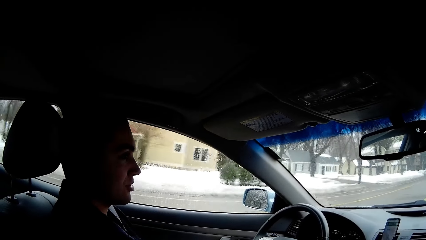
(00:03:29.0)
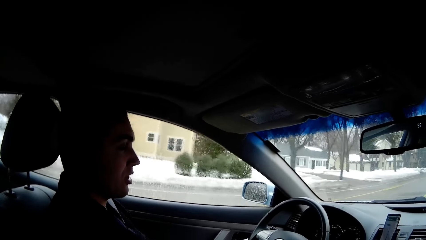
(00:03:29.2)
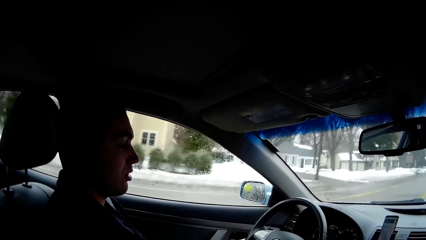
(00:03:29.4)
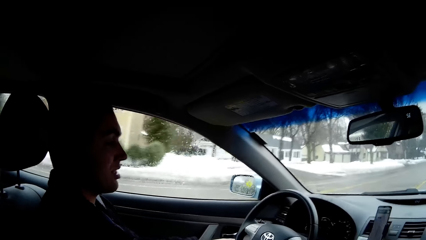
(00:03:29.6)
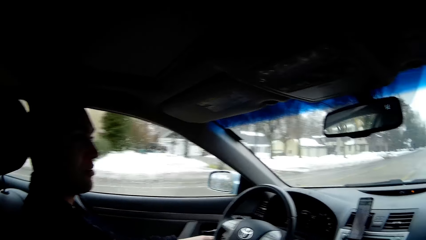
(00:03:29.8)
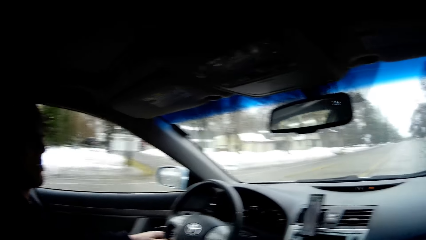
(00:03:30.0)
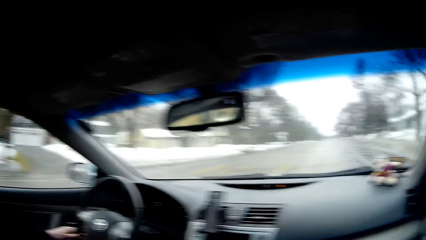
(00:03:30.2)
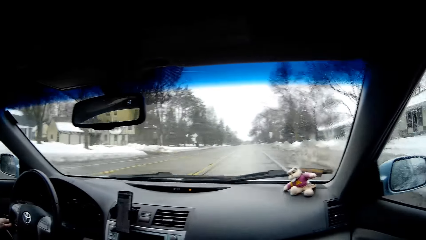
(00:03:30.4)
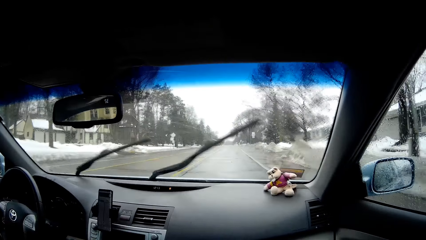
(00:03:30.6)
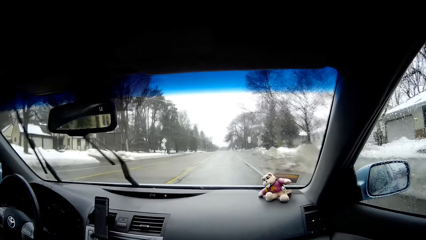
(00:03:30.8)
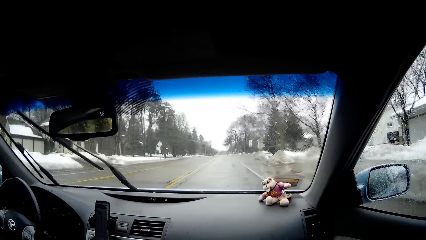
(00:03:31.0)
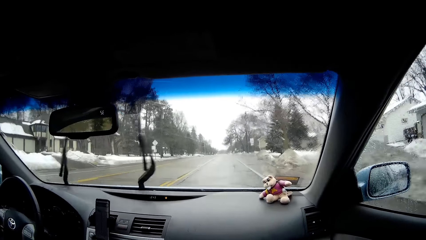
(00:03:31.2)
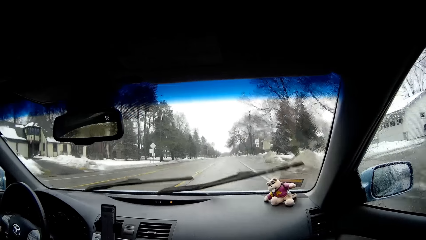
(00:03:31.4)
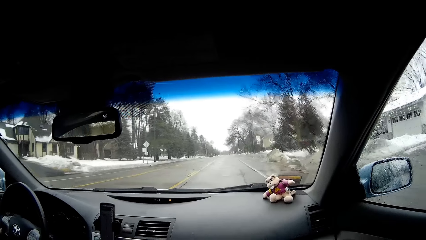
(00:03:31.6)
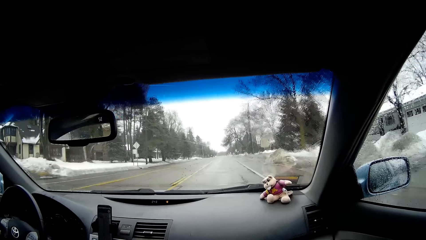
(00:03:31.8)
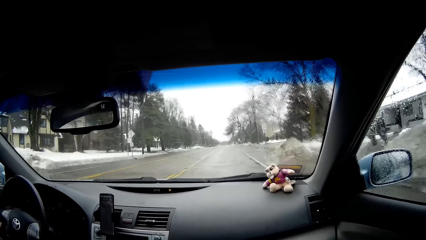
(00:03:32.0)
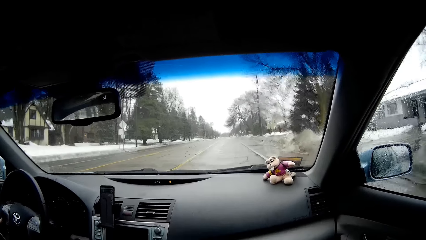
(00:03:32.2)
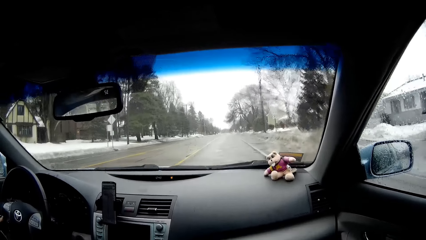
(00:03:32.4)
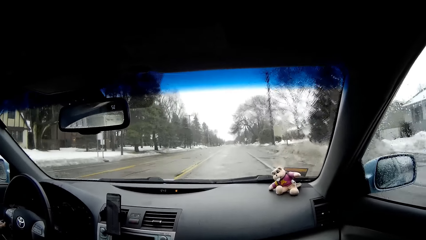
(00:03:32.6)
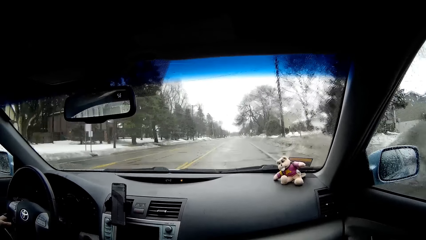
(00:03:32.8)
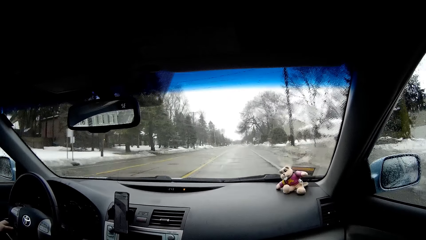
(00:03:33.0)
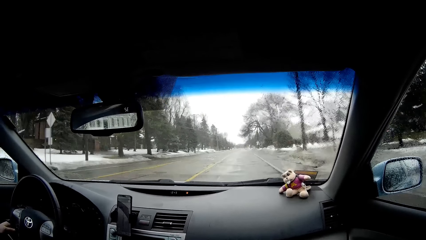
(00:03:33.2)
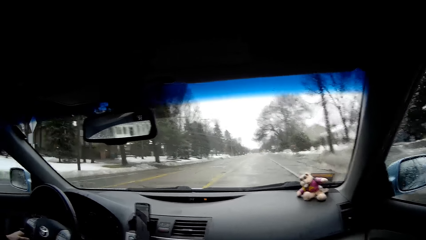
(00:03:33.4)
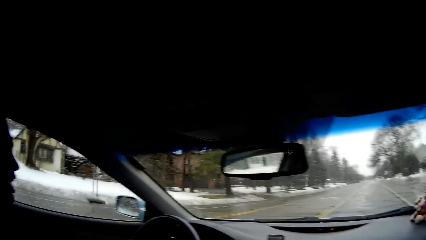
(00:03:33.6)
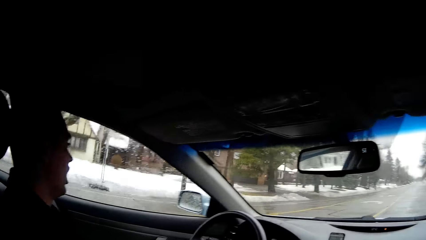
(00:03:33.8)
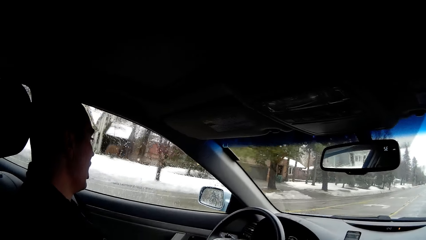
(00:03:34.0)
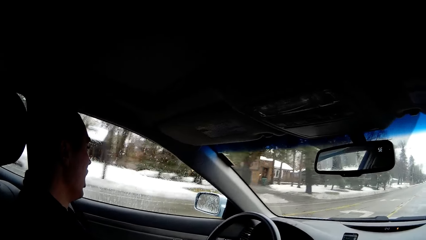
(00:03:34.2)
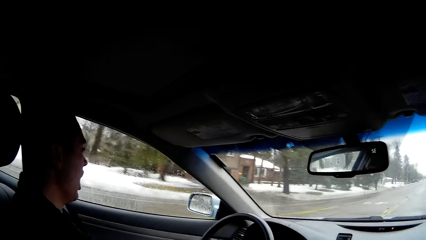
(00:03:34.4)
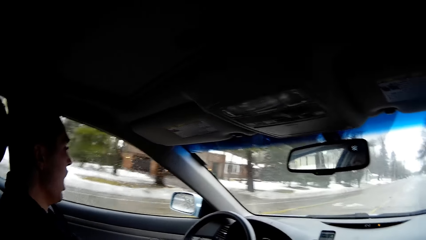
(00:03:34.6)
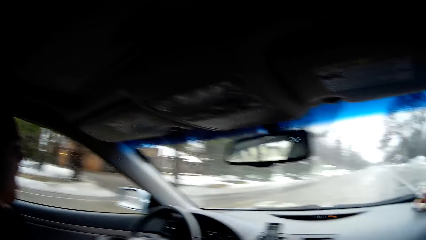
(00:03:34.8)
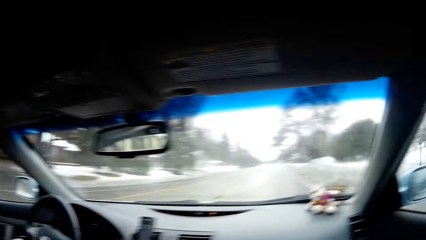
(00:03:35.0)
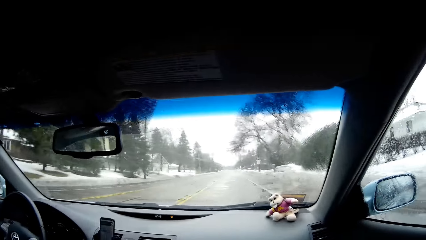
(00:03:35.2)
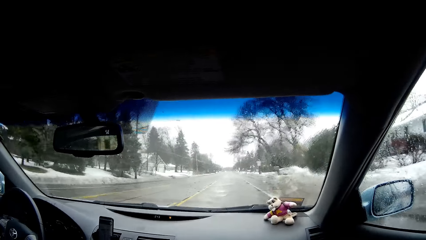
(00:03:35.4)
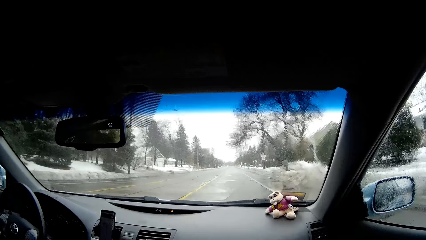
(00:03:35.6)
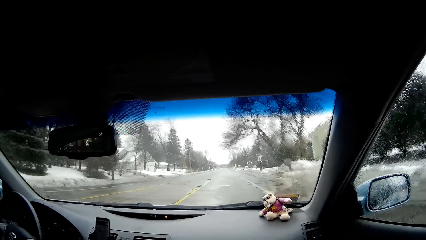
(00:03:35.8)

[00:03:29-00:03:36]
The camera wearer looks at a man. The man drives the car on the road.

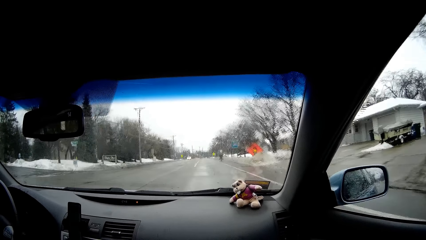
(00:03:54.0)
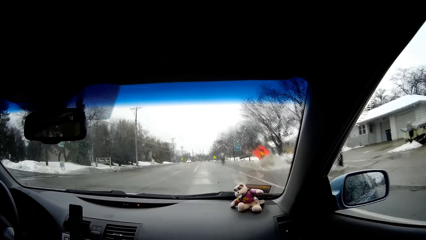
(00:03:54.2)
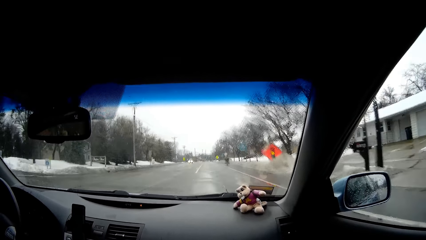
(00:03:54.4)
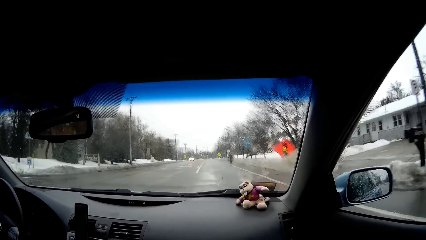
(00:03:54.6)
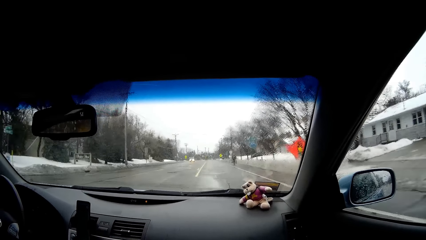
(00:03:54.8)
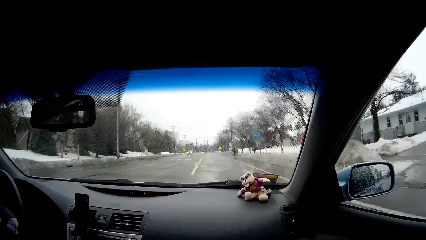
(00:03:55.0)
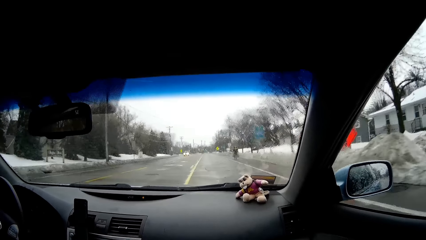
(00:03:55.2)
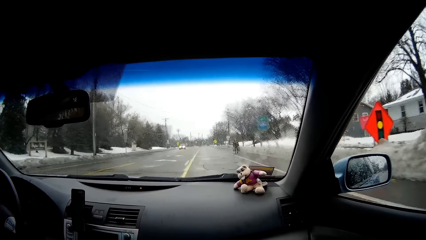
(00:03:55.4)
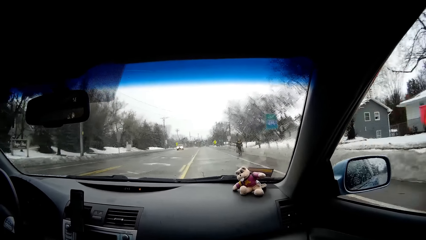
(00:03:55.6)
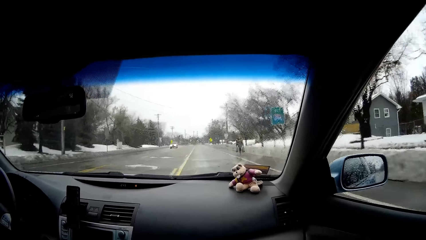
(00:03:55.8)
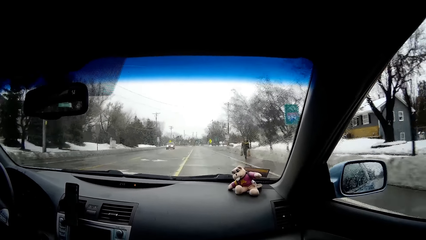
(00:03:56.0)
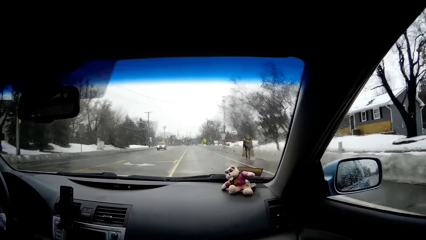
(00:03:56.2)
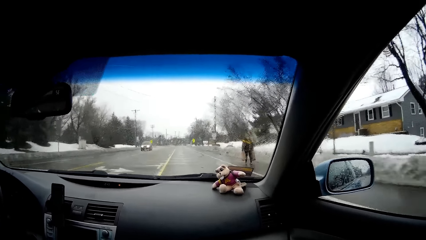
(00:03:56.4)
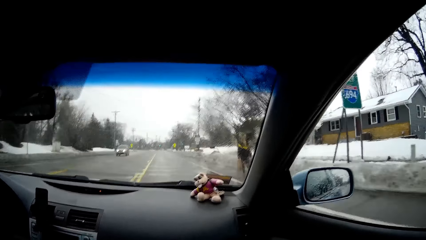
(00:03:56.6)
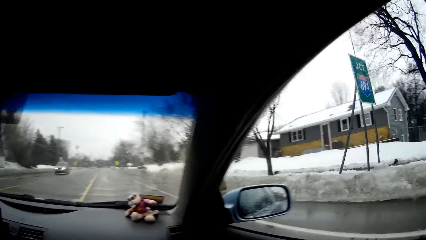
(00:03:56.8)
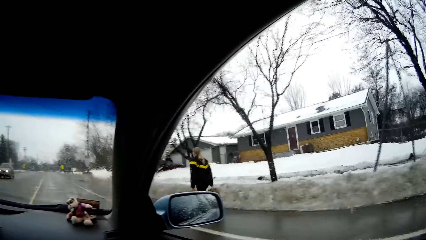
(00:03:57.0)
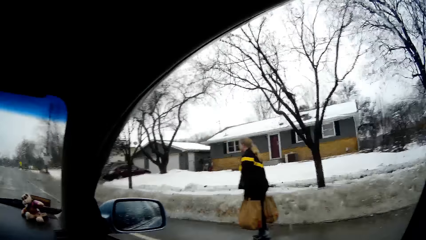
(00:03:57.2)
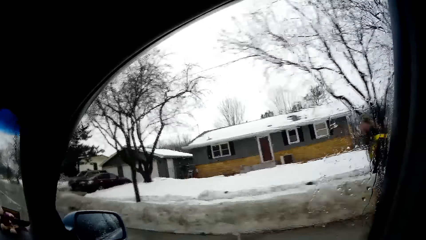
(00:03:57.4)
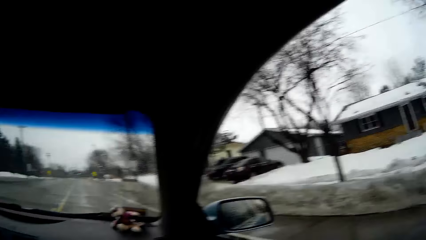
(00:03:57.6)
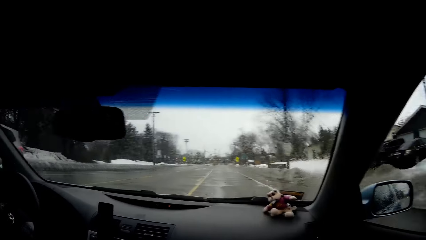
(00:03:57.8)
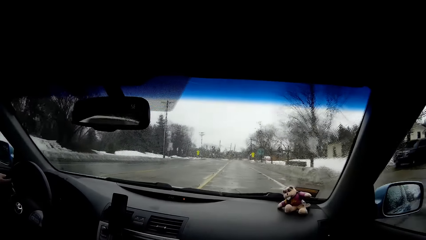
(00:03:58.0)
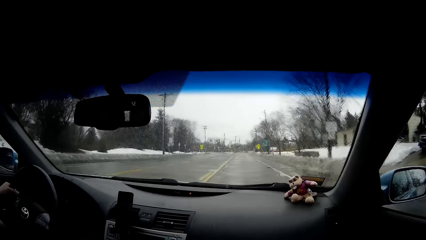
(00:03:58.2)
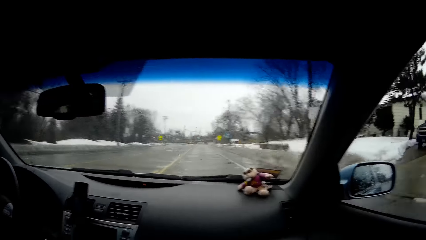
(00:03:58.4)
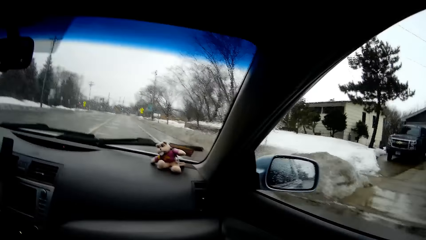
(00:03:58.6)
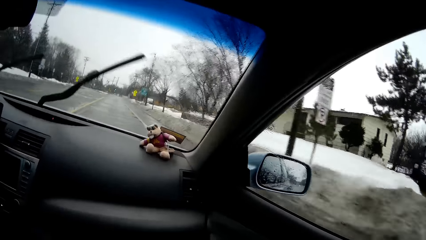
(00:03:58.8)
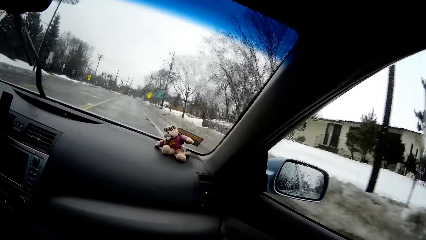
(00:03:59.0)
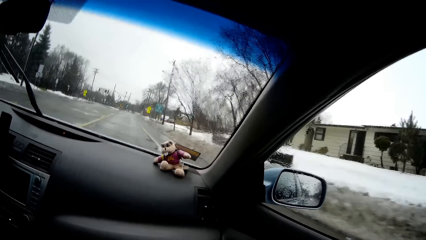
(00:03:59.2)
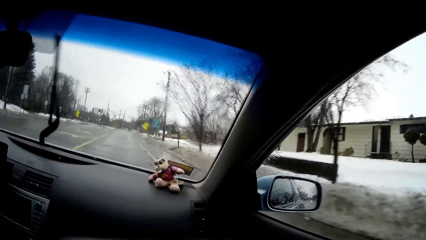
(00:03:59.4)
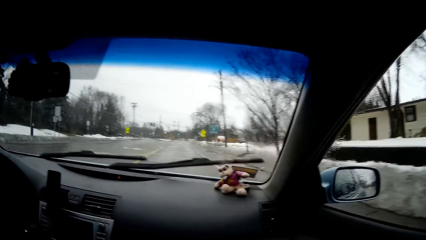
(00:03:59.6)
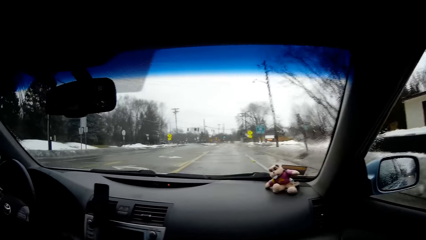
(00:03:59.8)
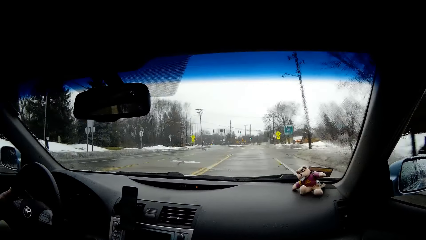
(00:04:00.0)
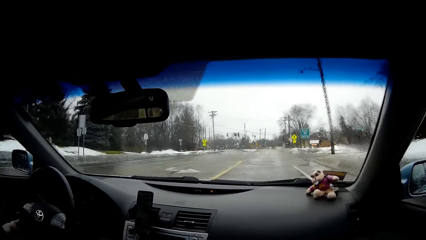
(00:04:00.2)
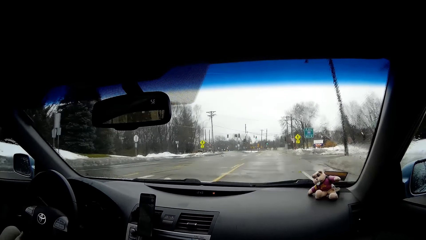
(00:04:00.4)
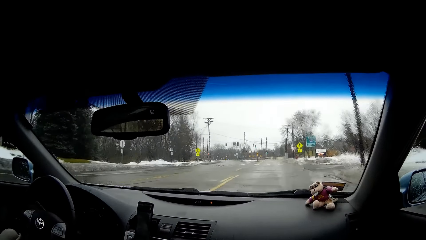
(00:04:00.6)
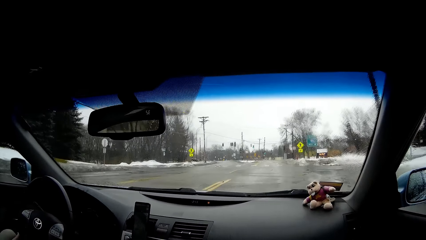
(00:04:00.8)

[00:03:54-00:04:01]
A person walks at the road.
